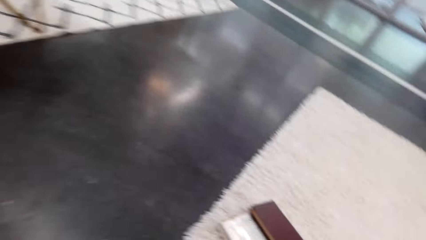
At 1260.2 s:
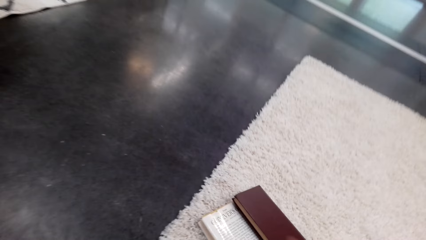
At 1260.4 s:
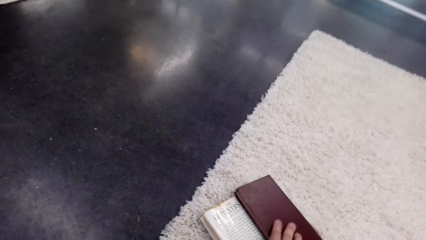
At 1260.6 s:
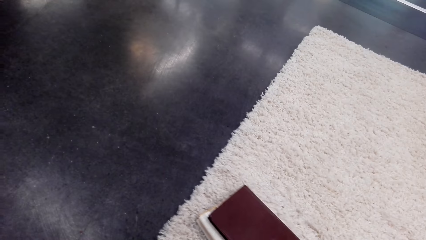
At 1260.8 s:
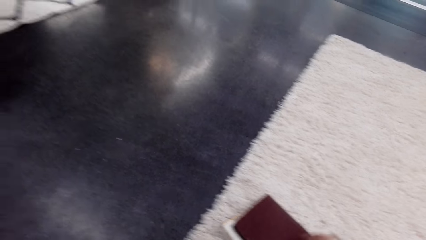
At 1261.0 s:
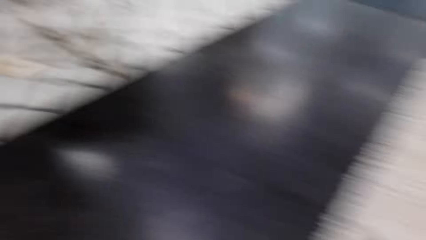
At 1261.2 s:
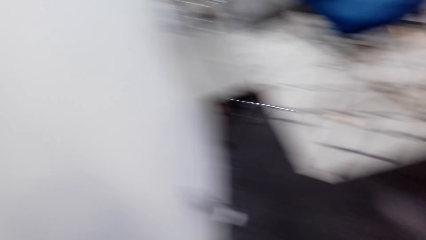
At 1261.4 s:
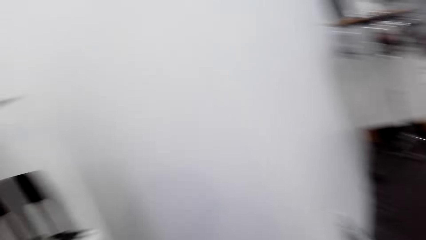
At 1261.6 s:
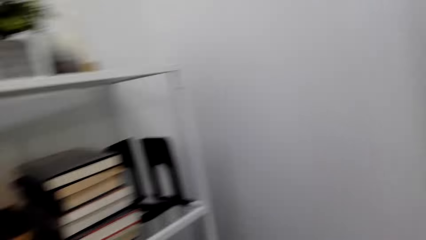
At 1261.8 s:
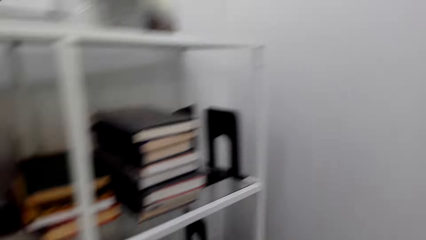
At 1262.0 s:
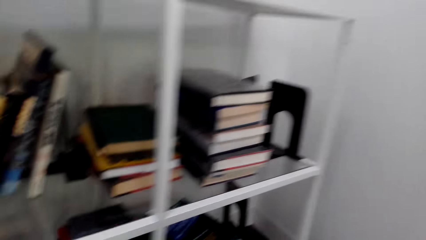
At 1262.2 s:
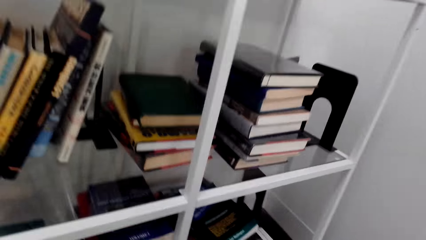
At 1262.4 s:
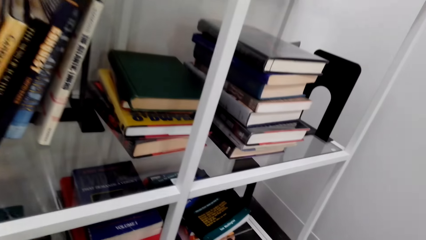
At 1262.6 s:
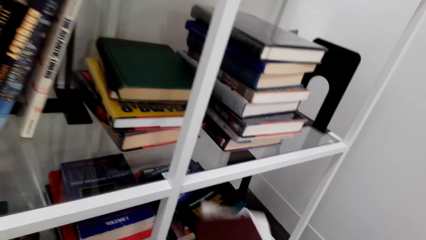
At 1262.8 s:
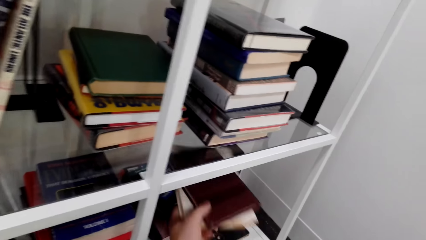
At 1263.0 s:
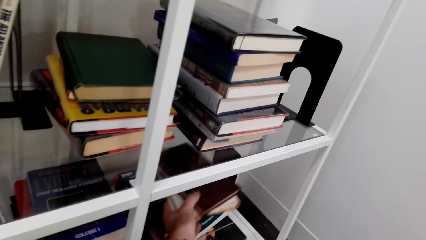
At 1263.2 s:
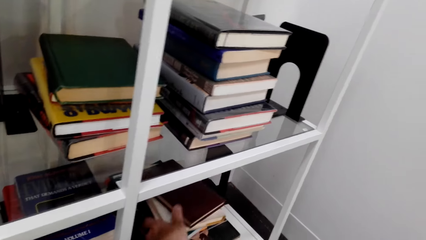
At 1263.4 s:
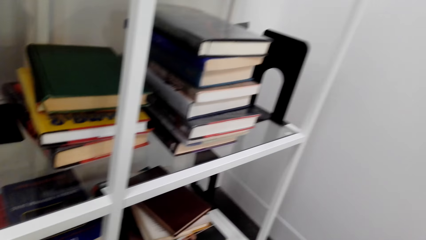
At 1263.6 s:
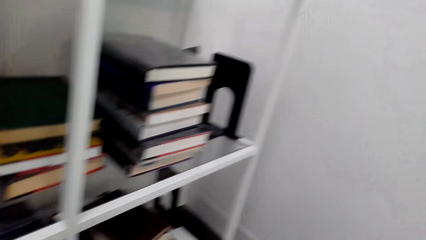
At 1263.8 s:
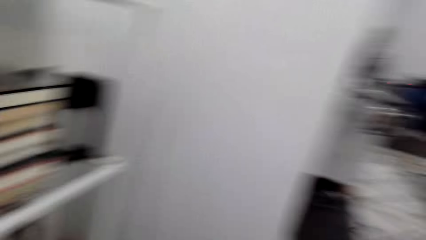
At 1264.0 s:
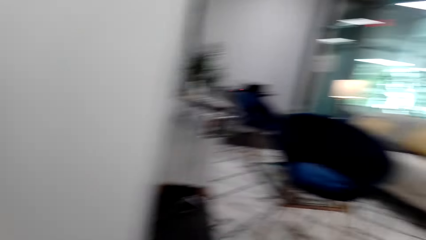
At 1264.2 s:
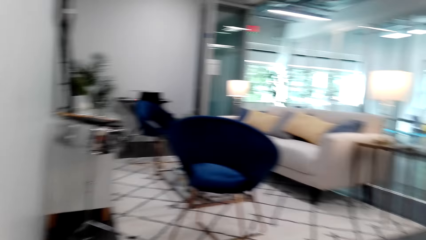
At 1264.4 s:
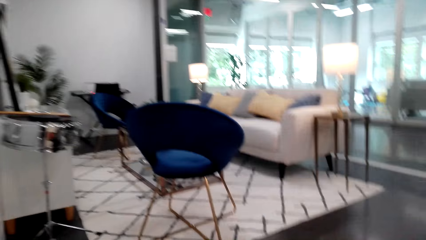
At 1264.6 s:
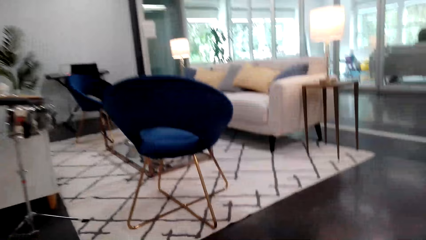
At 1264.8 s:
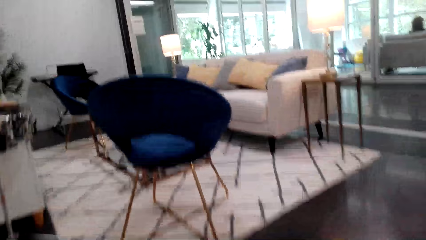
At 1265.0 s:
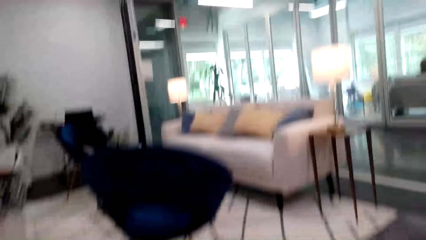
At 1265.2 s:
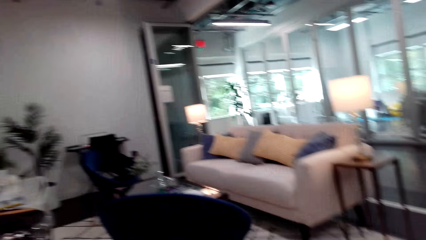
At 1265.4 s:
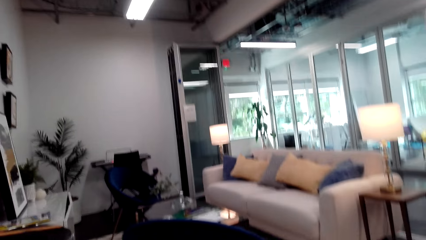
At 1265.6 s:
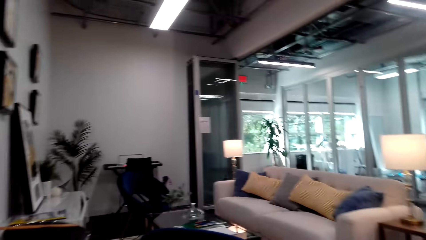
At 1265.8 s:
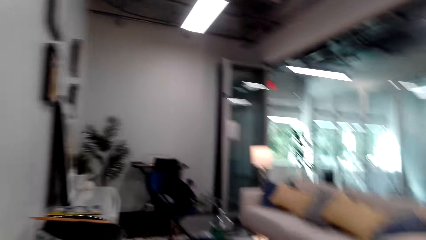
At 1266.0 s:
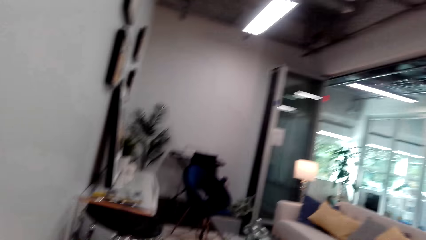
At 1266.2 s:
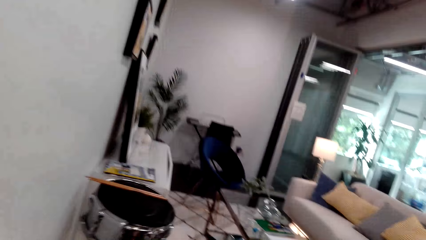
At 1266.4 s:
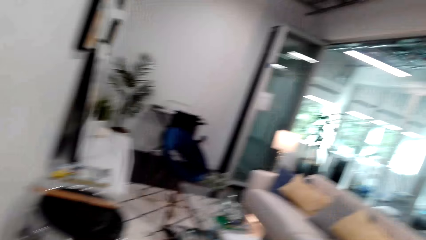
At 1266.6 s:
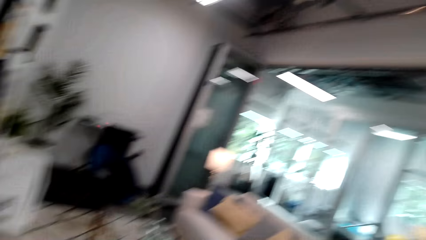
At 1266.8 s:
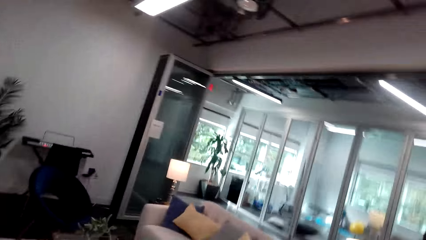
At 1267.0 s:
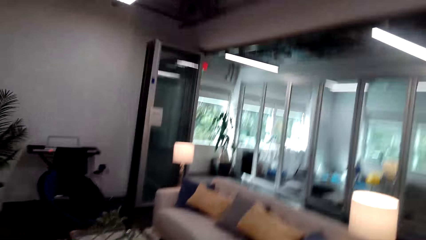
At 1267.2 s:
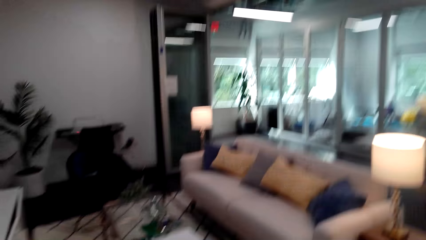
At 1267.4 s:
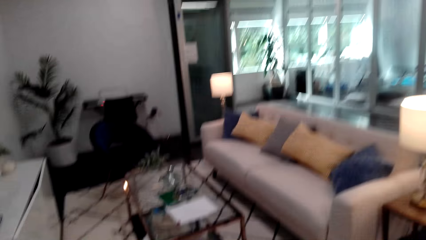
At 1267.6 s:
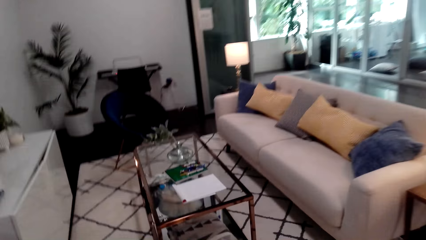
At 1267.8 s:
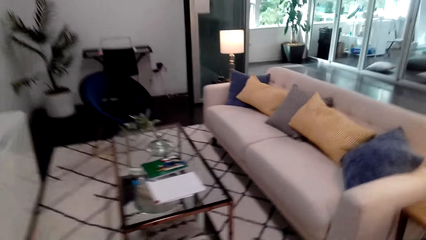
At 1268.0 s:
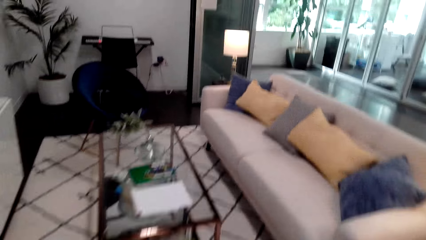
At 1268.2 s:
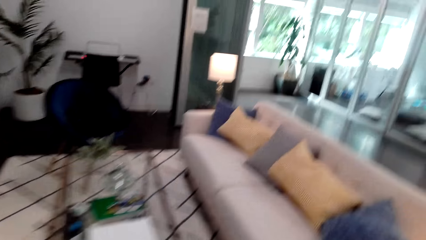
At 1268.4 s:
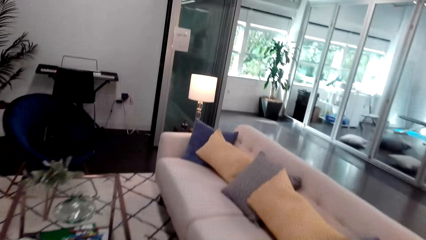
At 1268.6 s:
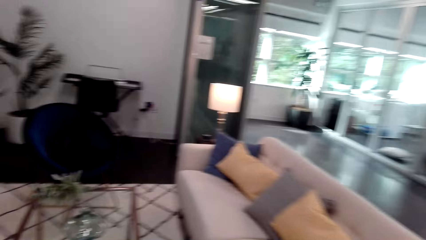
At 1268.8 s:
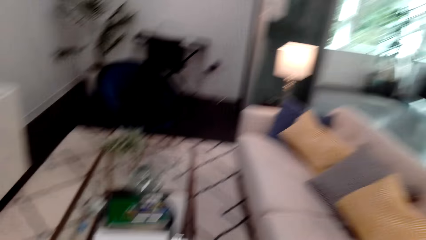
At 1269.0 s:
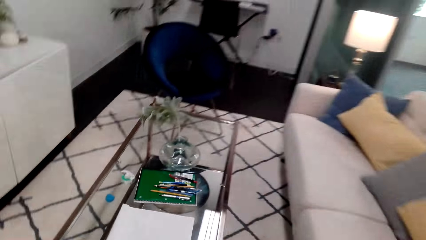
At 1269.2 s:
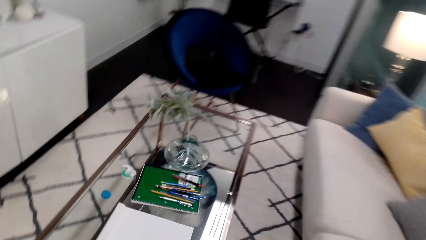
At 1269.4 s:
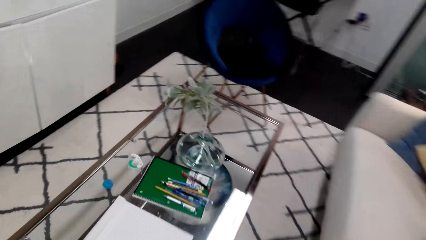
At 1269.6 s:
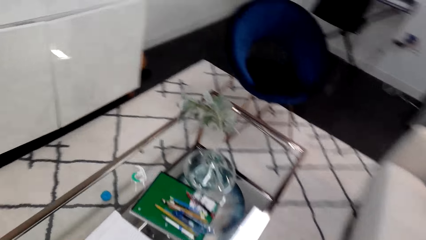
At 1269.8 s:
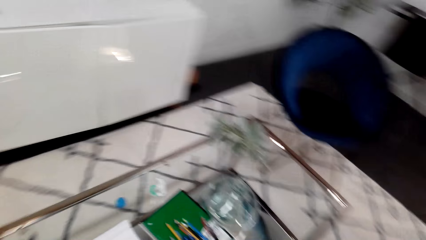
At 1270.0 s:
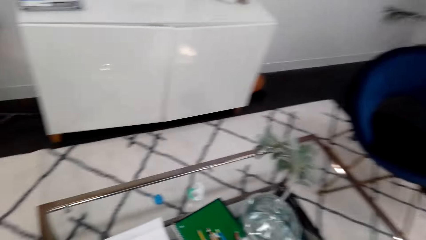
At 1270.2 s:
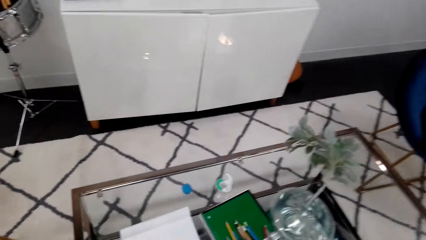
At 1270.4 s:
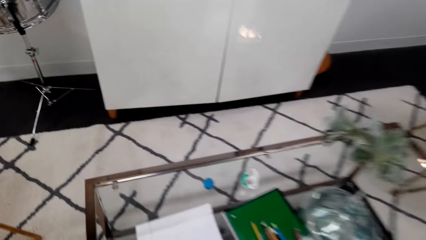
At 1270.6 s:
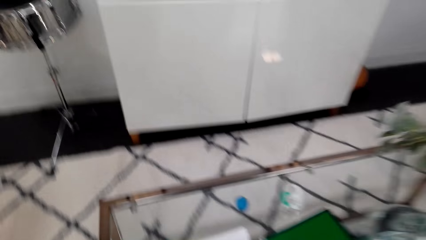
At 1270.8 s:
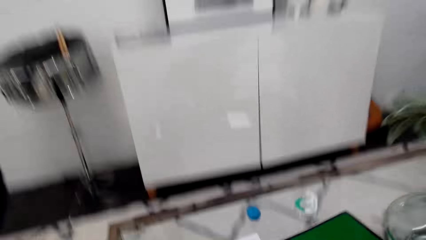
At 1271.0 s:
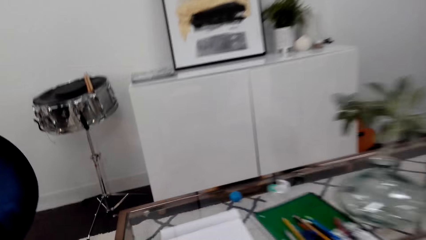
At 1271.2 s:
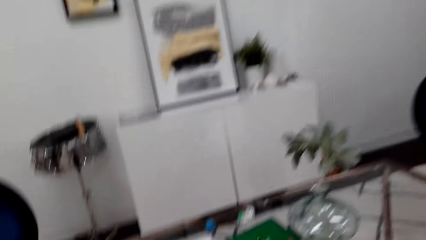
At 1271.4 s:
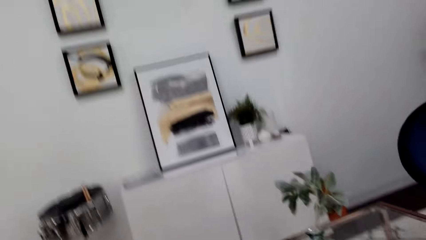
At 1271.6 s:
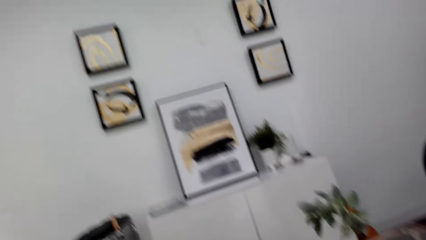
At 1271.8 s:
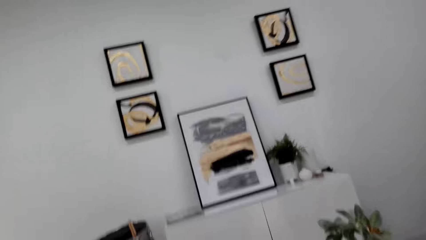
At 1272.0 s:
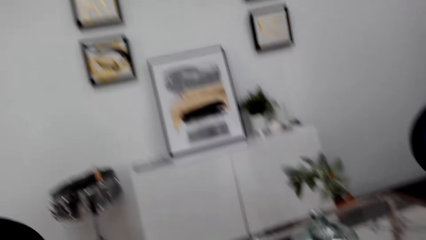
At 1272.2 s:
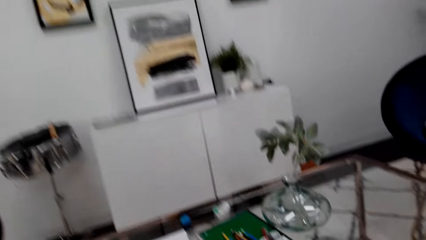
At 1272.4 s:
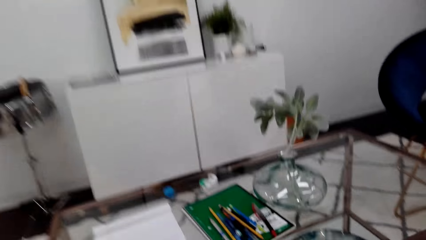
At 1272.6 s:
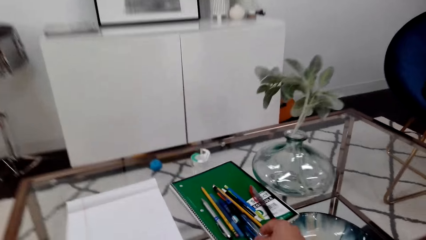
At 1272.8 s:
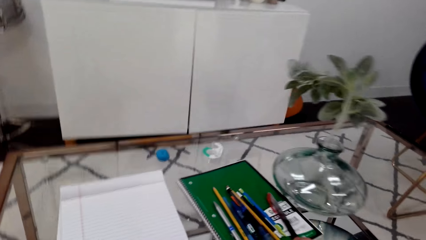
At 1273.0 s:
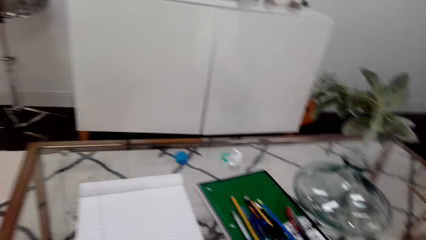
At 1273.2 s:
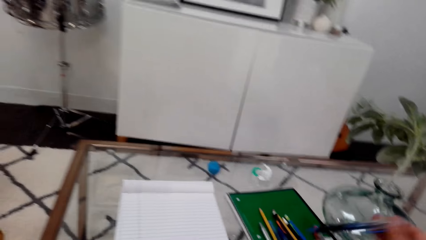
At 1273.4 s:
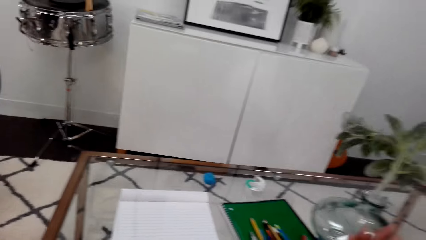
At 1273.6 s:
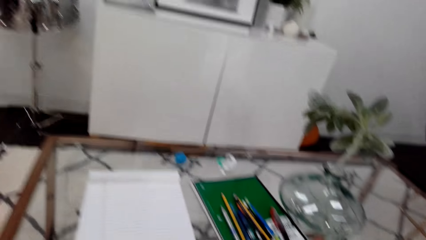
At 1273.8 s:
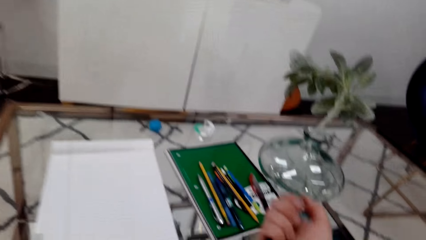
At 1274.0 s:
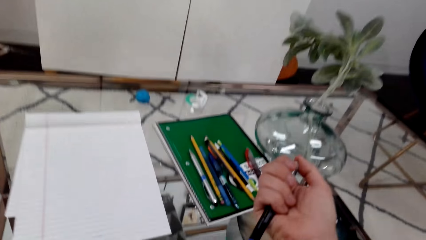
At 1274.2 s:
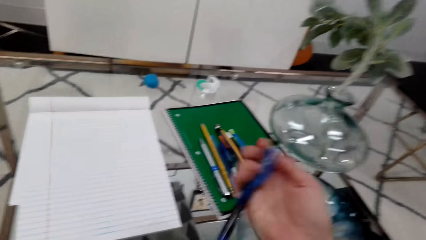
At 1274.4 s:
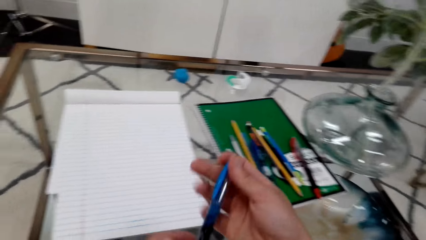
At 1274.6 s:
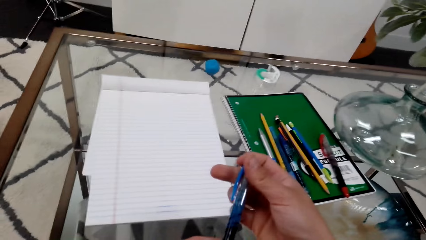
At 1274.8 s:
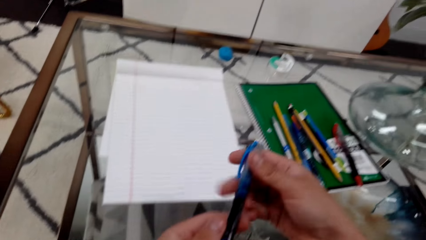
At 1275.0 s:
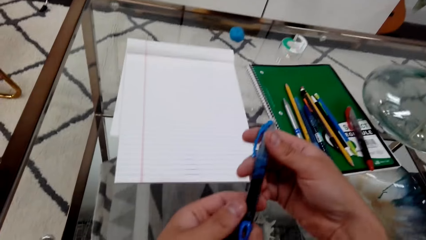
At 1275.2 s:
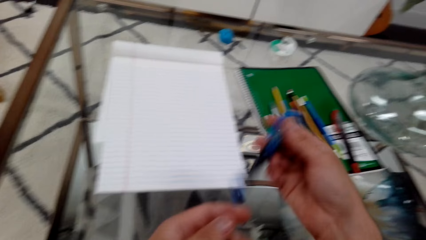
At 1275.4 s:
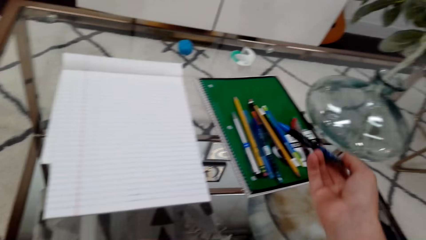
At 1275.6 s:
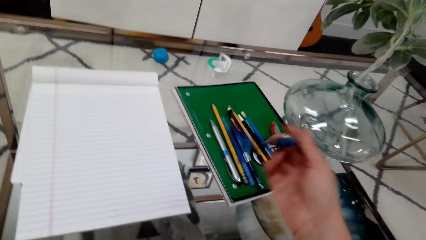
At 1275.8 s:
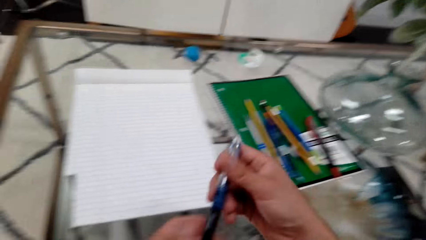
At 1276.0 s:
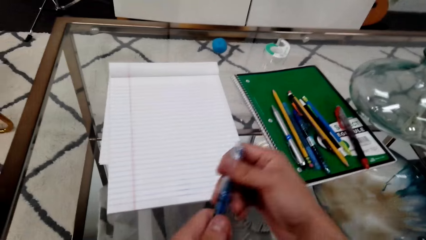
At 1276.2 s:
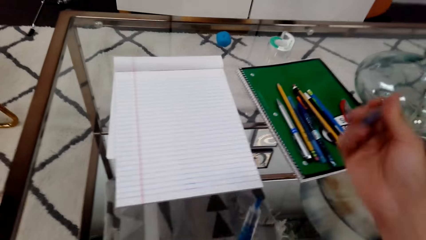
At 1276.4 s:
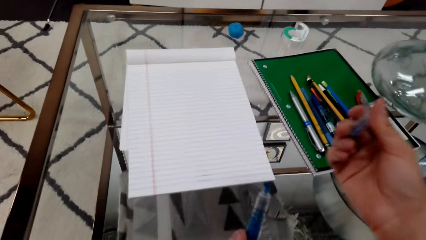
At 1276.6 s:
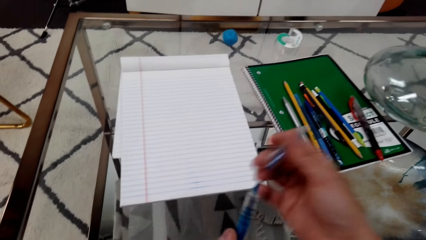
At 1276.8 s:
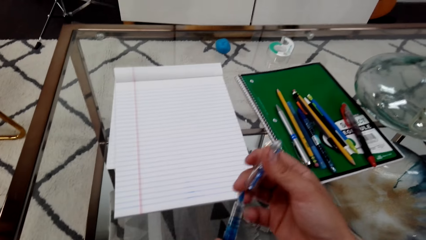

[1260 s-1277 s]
The camera wearer puts books on a shelf. They pick up books. They put books on the shelf. They walk around the room. They sit on the couch. They pick up a pen.
